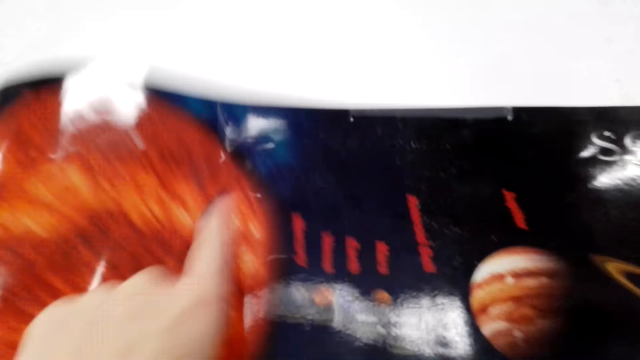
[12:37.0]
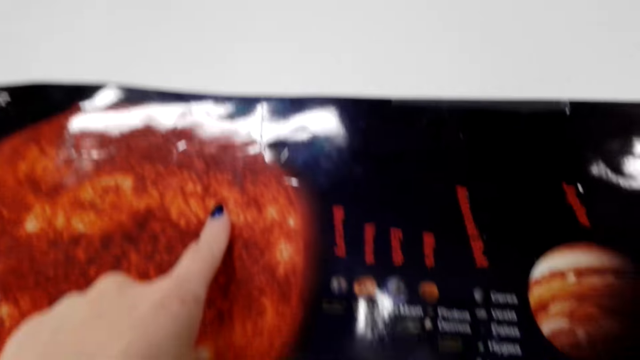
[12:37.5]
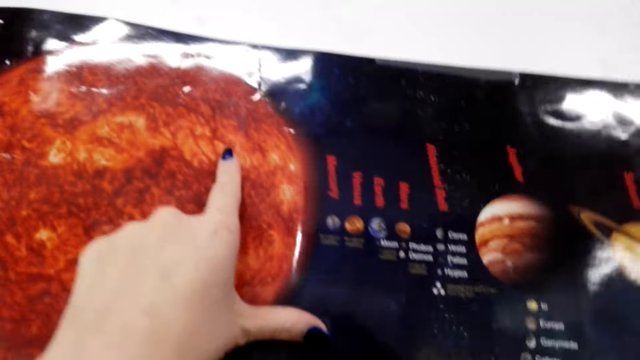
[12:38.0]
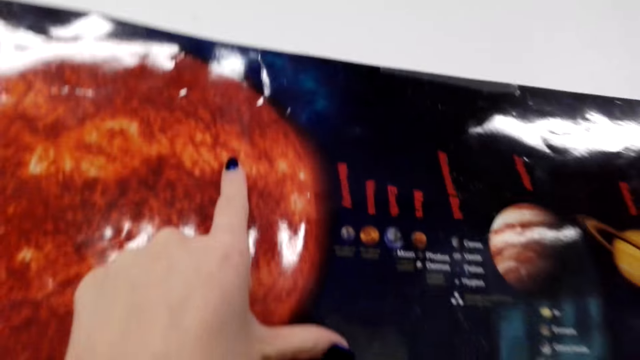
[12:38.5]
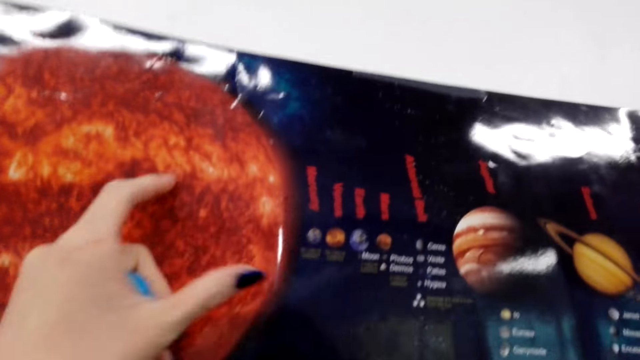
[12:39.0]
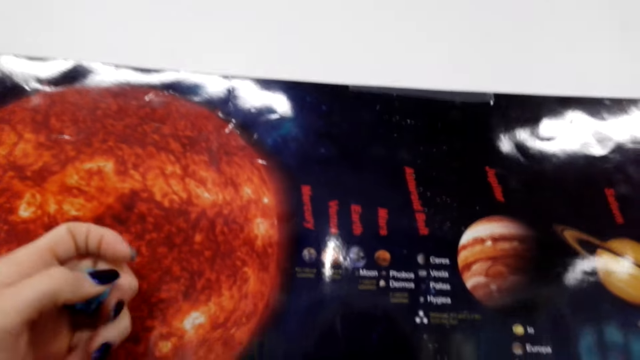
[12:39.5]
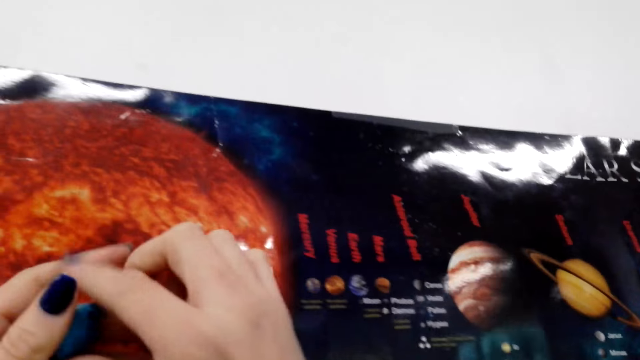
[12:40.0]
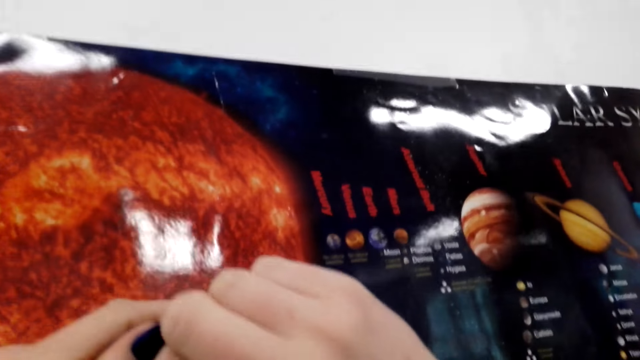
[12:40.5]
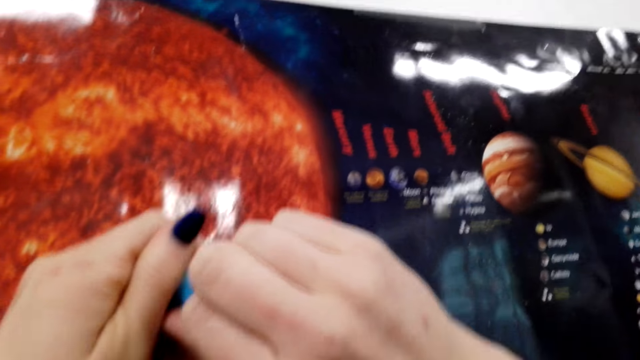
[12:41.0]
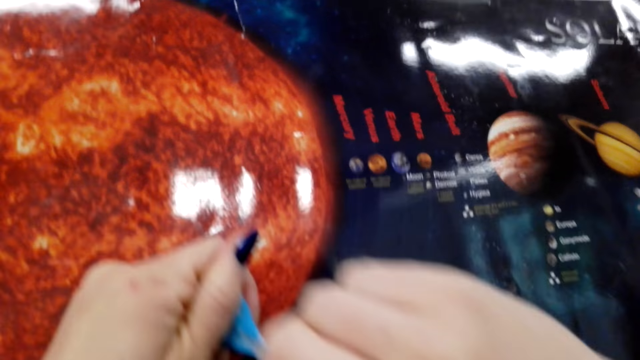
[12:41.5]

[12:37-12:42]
The camera wearer presses his finger against the poster. He holds the sticky tack. He cuts the sticky tack from the left hand.

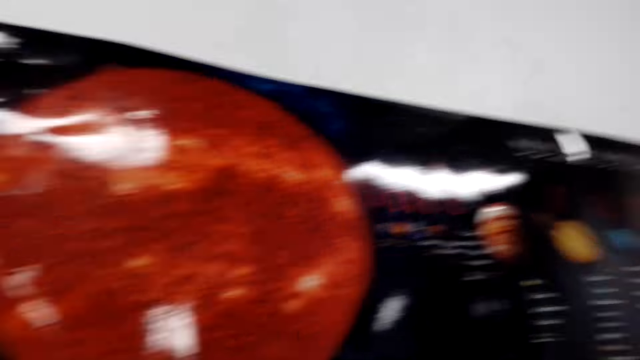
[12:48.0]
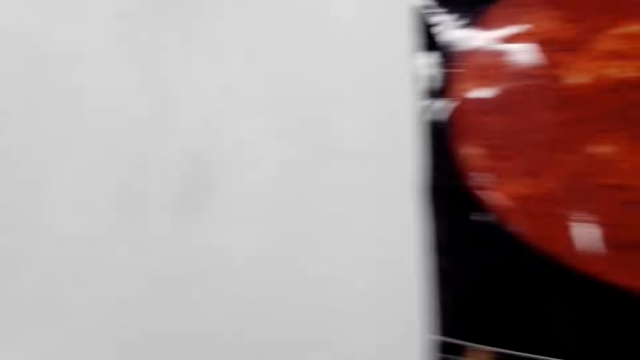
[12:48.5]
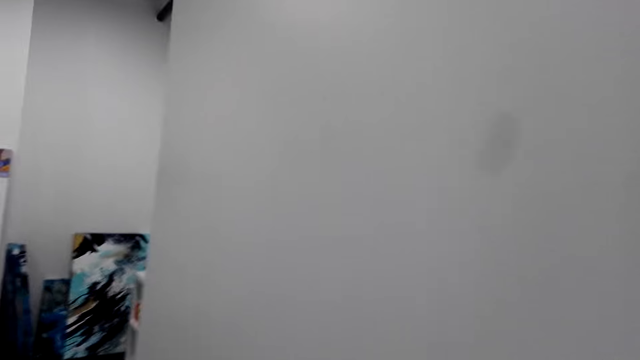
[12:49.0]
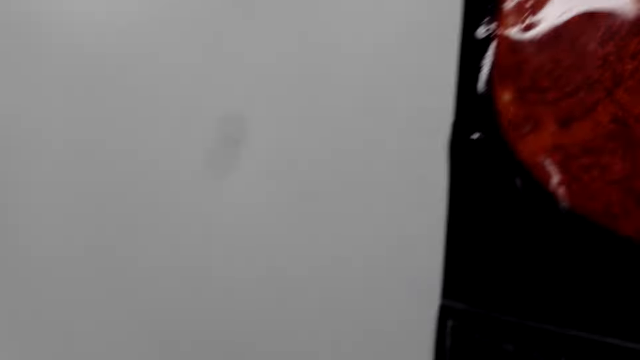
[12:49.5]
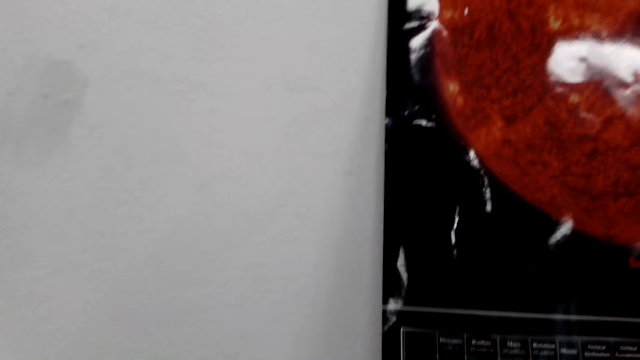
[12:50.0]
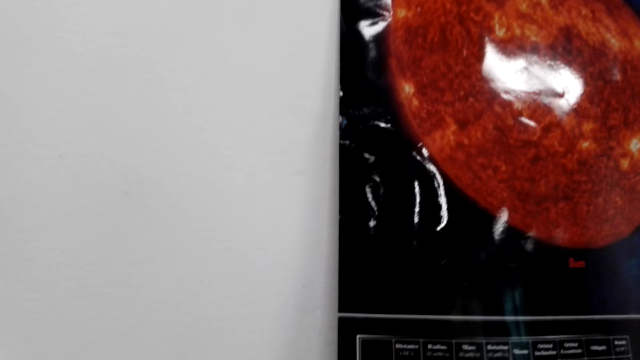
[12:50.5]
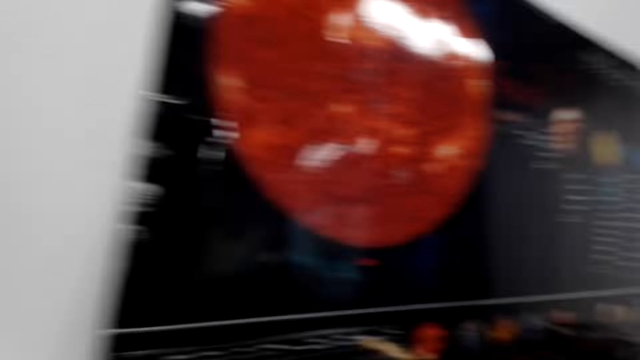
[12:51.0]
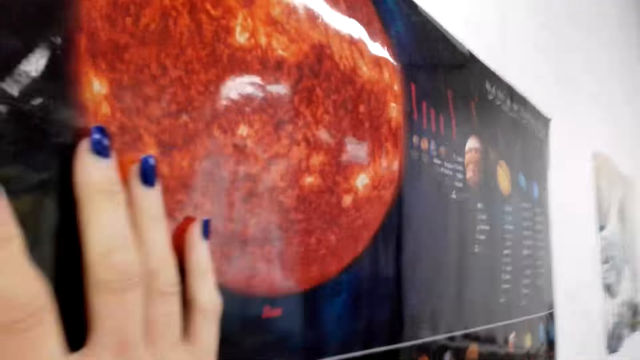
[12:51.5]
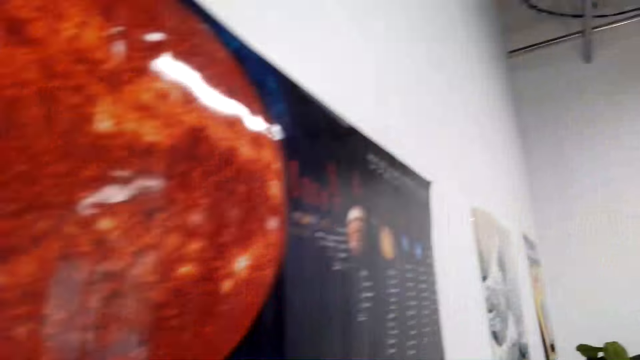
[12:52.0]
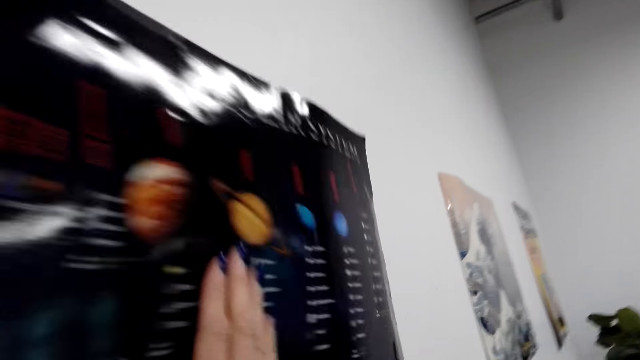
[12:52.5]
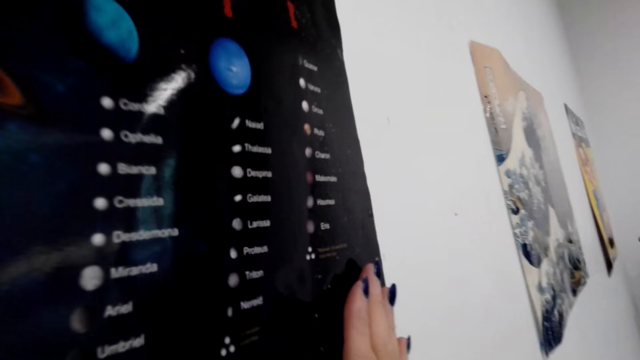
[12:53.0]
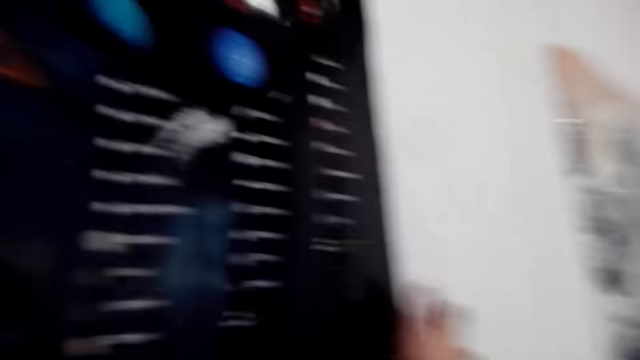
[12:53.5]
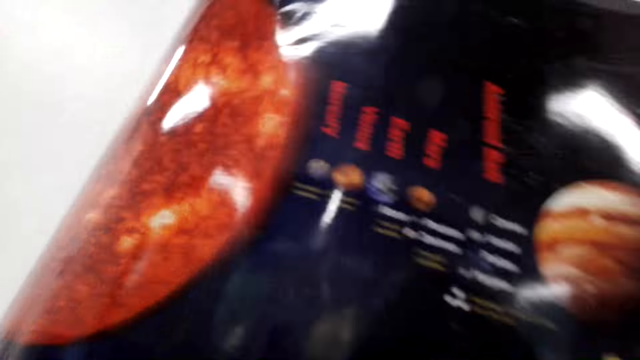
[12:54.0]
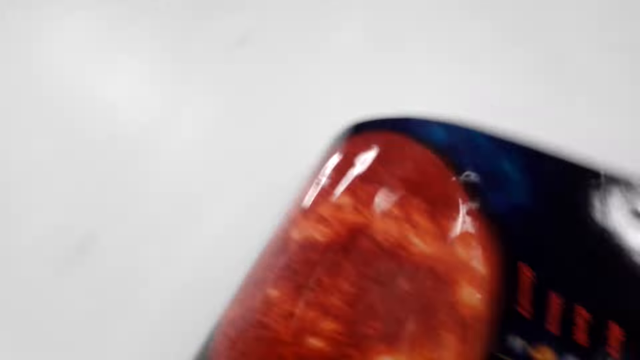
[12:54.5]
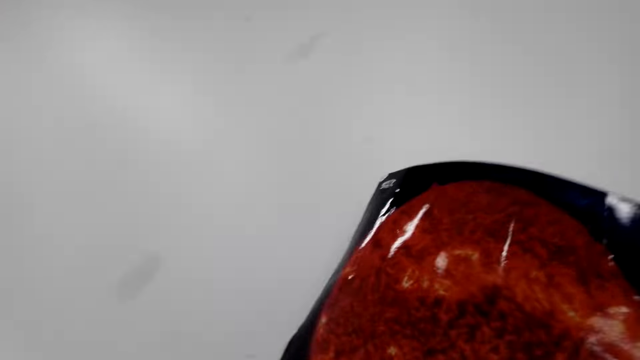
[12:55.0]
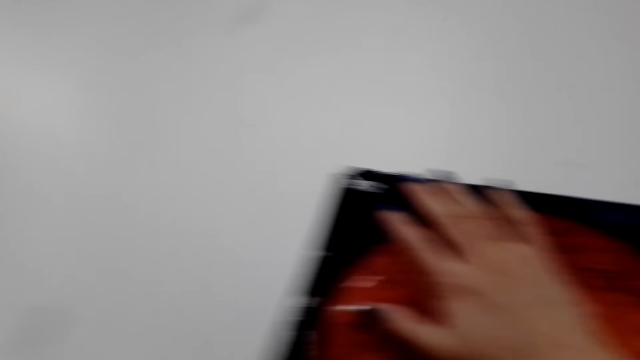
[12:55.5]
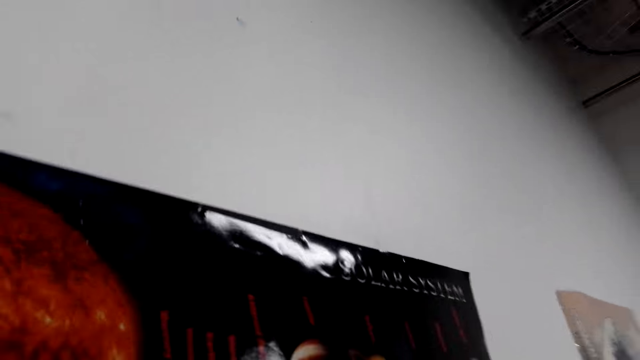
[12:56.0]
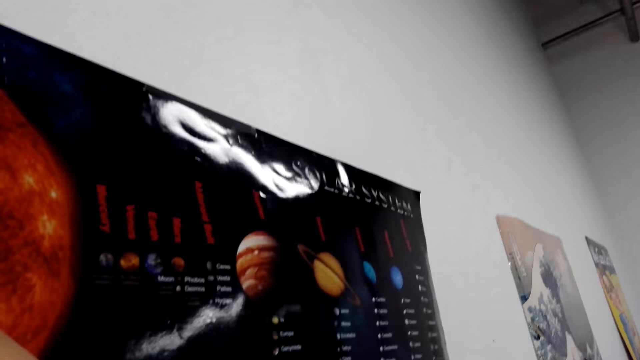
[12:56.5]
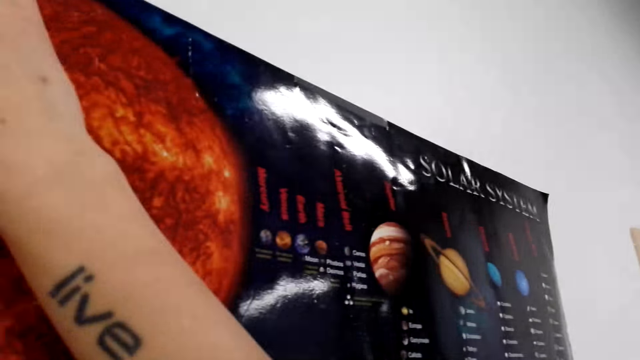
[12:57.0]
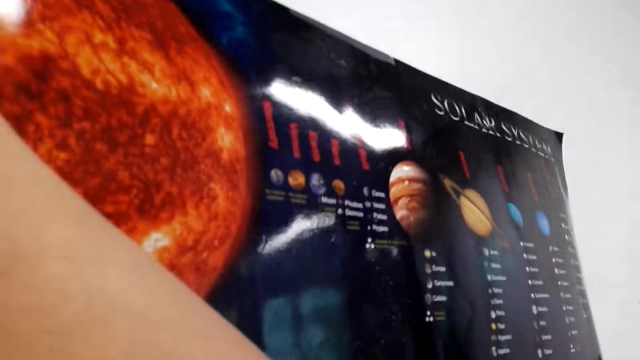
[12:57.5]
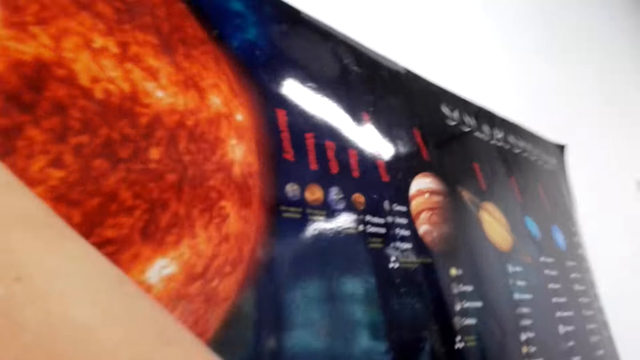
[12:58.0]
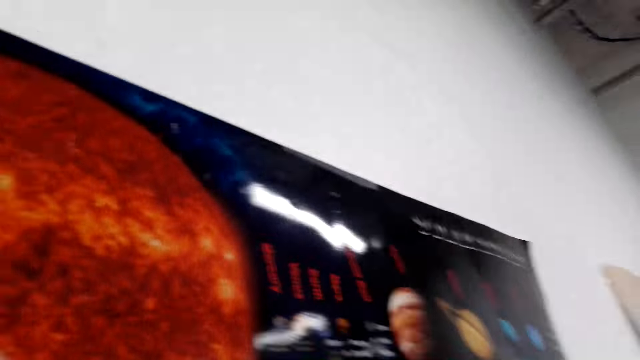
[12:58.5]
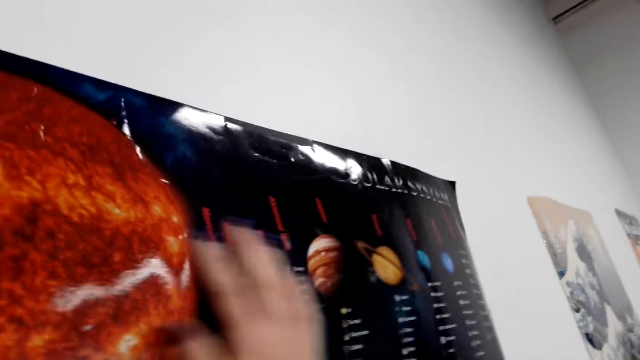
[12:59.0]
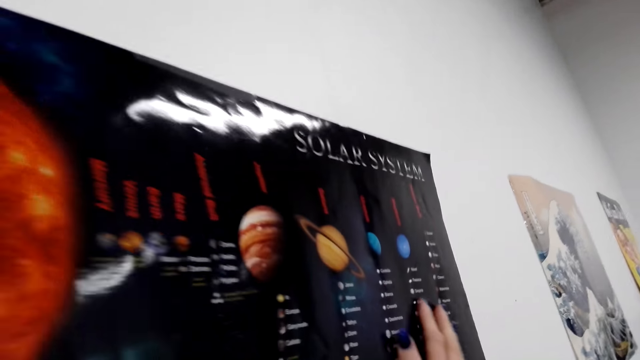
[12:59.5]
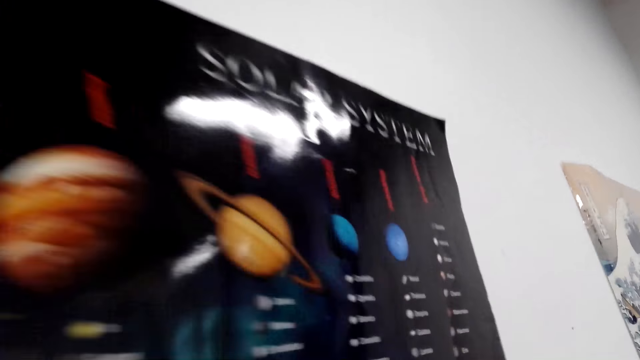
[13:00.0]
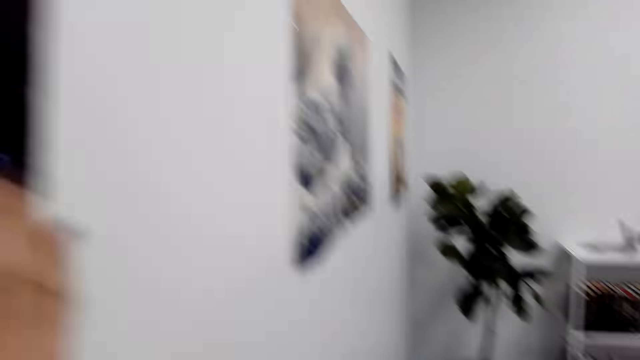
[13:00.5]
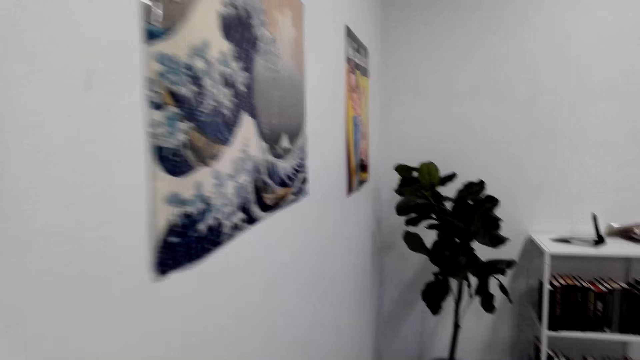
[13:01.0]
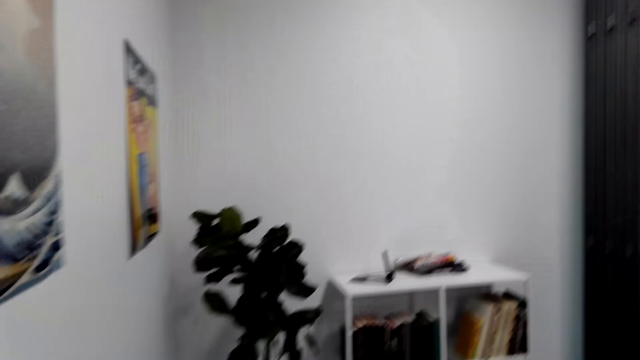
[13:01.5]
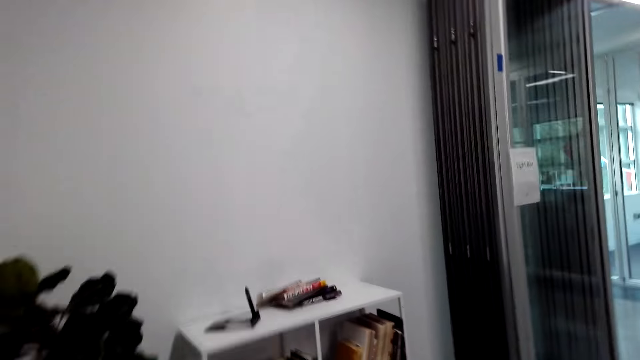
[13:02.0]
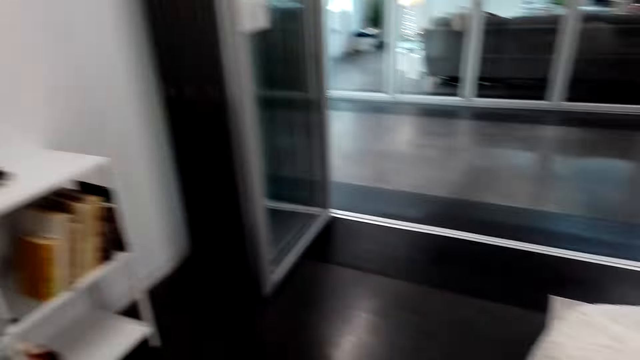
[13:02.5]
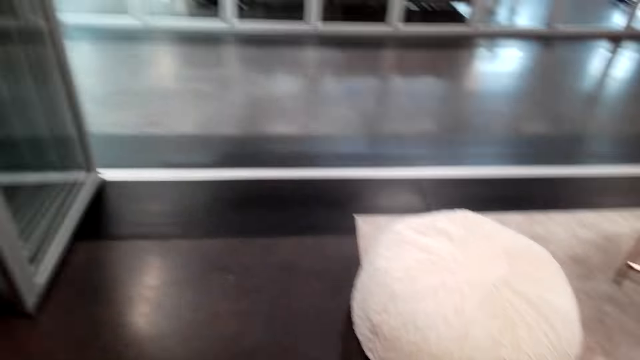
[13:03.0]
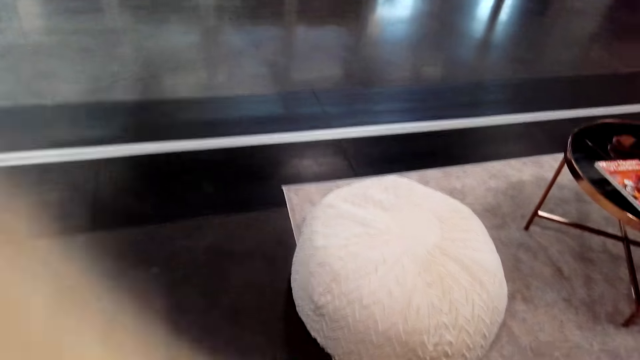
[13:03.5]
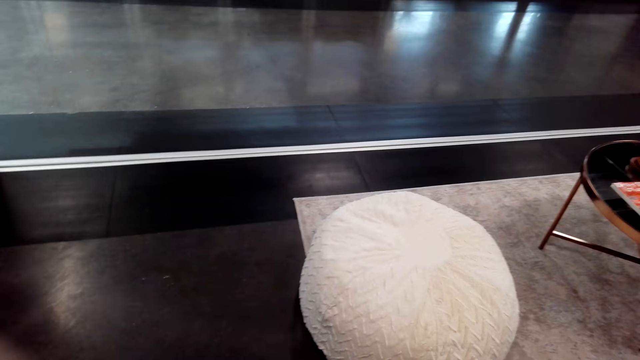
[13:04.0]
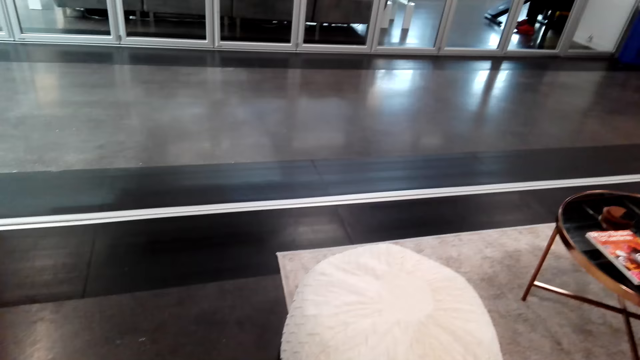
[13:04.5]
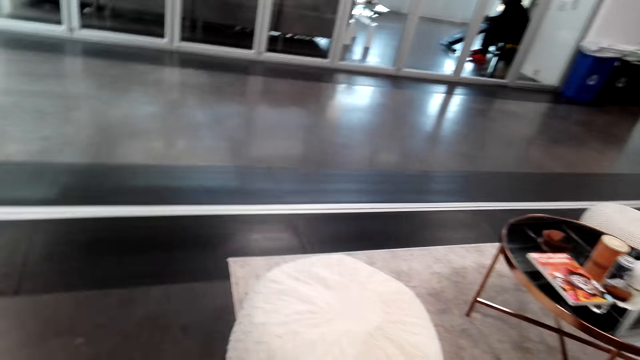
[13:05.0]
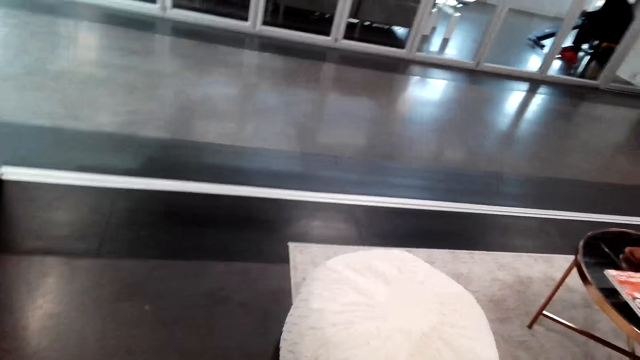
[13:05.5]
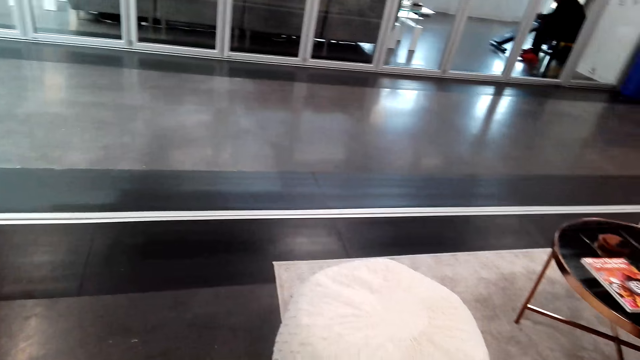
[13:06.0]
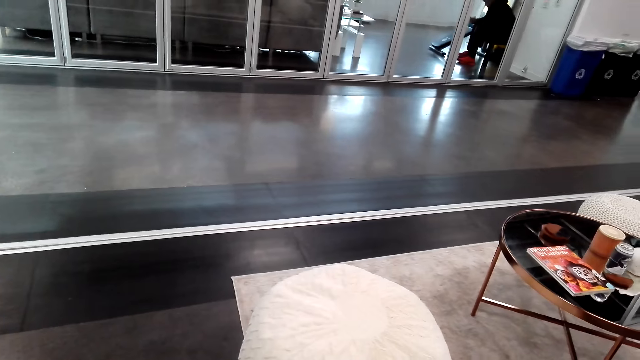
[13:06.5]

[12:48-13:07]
The camera wearer looks at the wall. He looks on the other side. He presses the poster against the wall. He touches the picture. He moves his hand on the poster. He moves his hand on the poster again. He walks away from the wall in the room. He looks at the floor.
